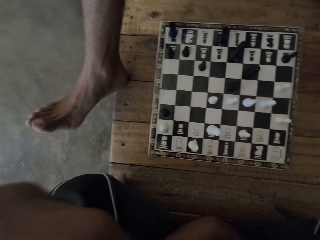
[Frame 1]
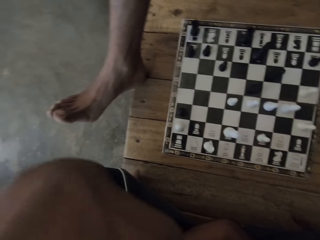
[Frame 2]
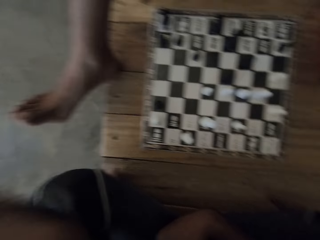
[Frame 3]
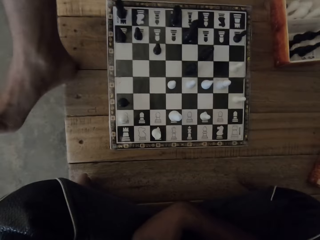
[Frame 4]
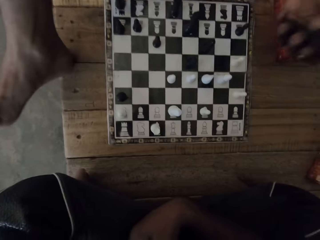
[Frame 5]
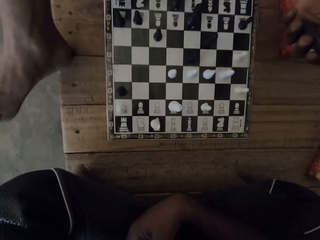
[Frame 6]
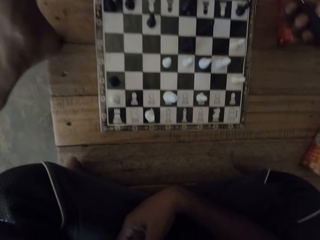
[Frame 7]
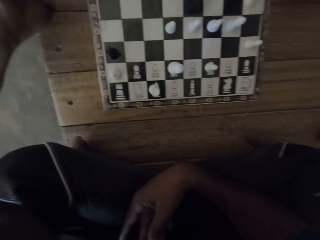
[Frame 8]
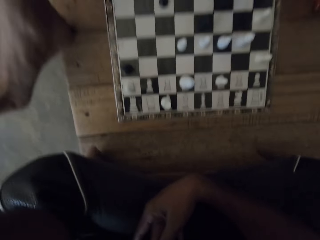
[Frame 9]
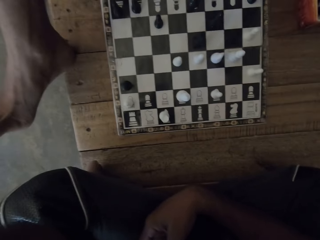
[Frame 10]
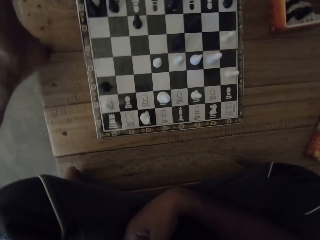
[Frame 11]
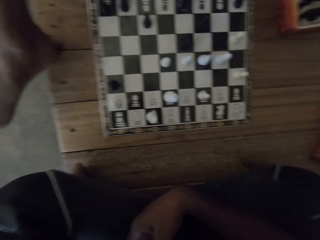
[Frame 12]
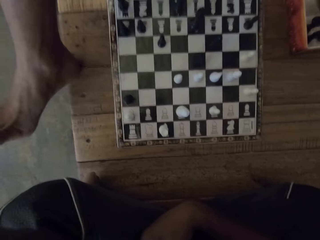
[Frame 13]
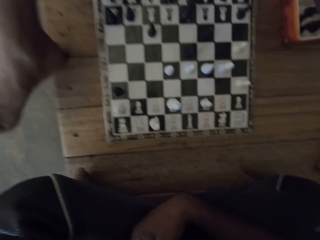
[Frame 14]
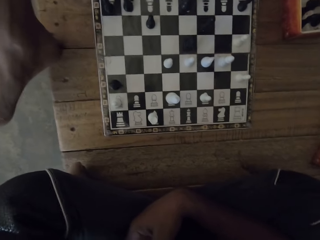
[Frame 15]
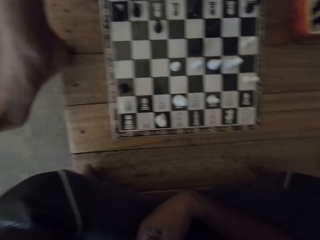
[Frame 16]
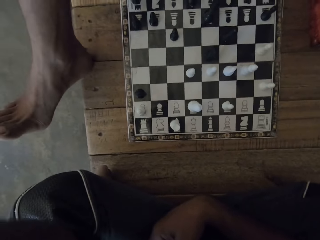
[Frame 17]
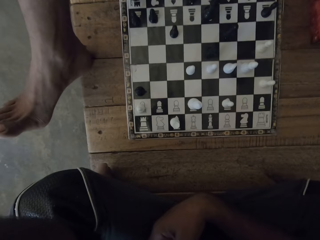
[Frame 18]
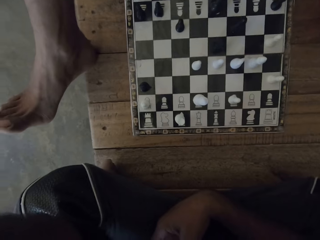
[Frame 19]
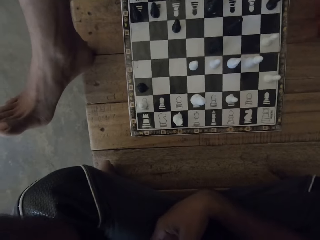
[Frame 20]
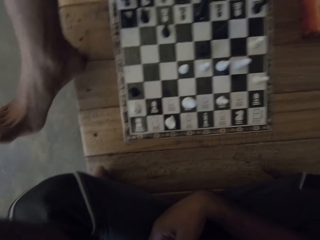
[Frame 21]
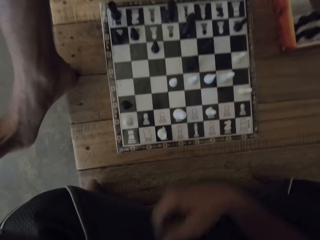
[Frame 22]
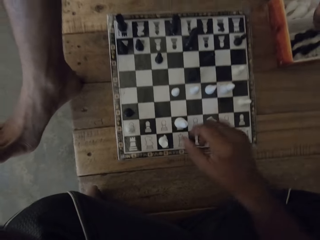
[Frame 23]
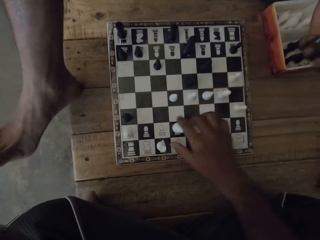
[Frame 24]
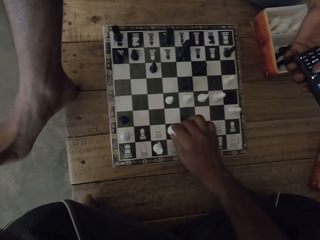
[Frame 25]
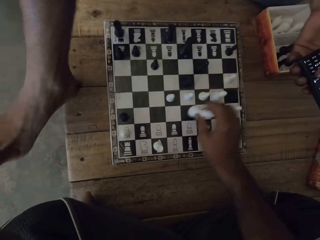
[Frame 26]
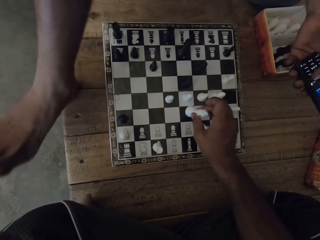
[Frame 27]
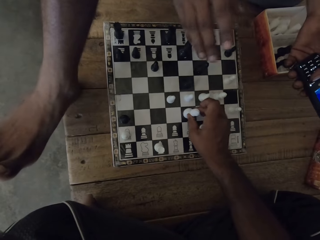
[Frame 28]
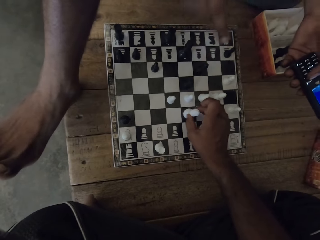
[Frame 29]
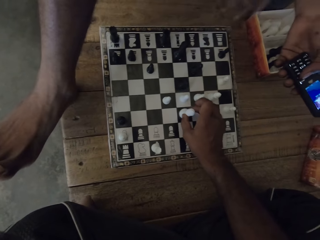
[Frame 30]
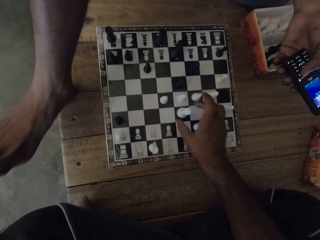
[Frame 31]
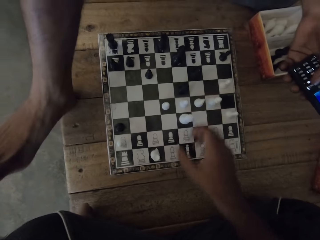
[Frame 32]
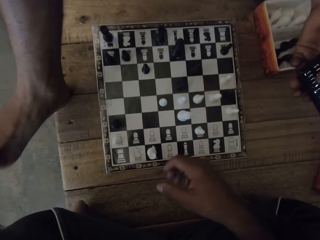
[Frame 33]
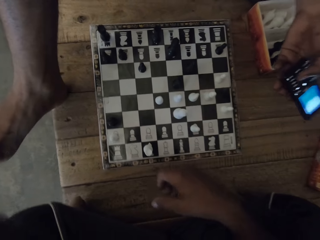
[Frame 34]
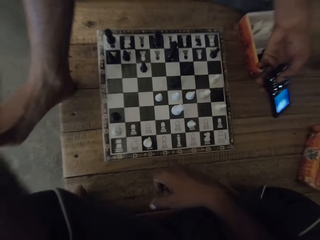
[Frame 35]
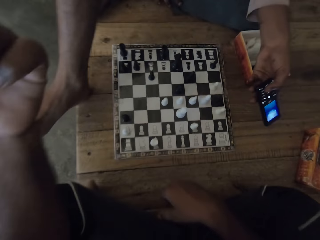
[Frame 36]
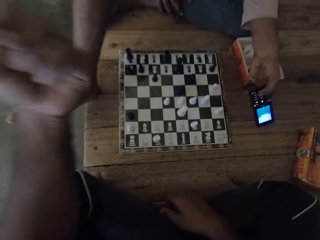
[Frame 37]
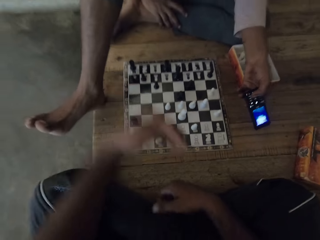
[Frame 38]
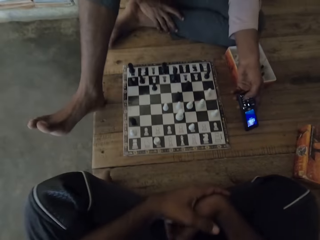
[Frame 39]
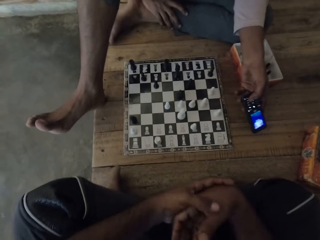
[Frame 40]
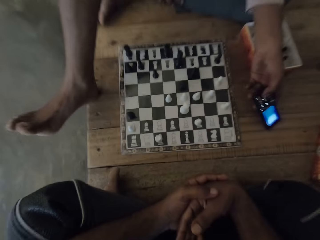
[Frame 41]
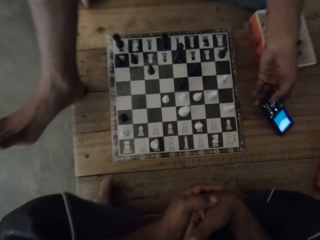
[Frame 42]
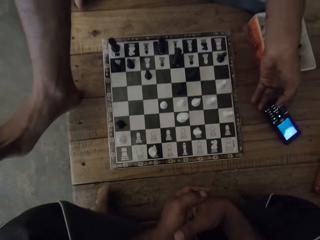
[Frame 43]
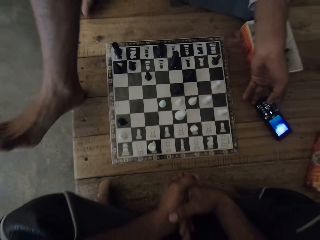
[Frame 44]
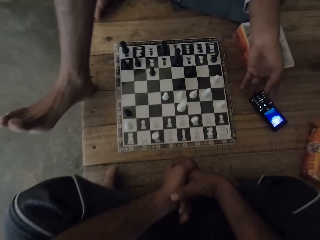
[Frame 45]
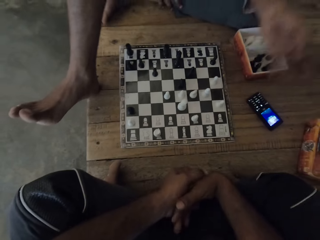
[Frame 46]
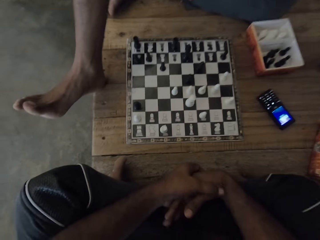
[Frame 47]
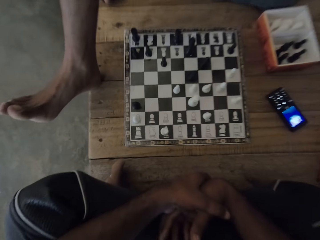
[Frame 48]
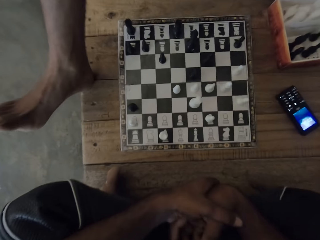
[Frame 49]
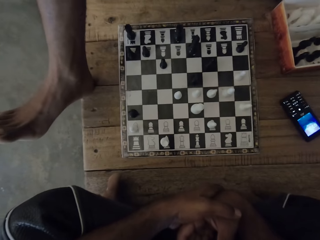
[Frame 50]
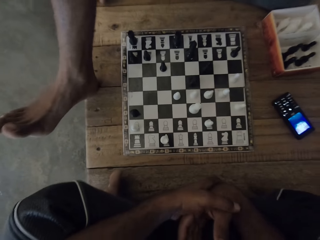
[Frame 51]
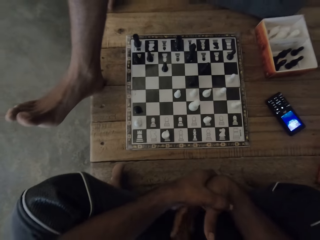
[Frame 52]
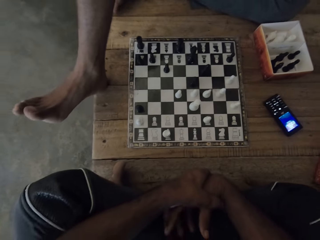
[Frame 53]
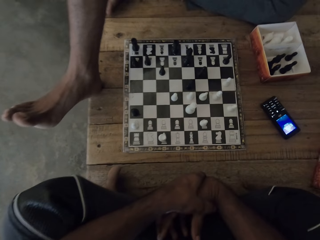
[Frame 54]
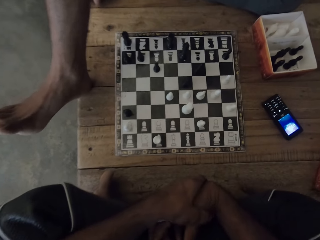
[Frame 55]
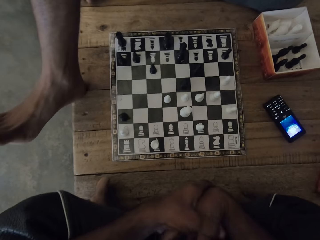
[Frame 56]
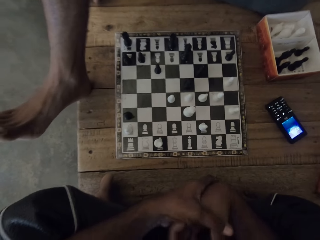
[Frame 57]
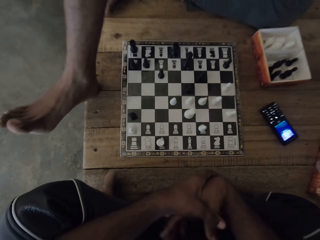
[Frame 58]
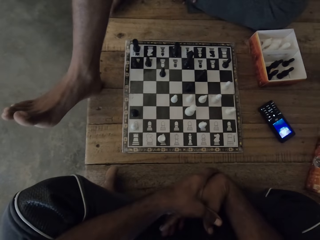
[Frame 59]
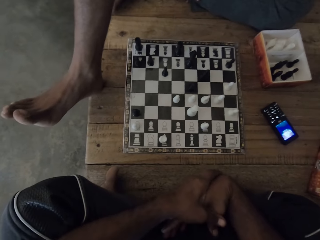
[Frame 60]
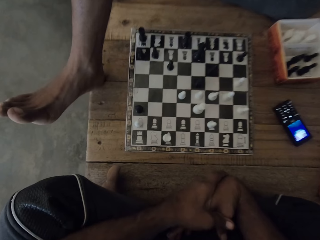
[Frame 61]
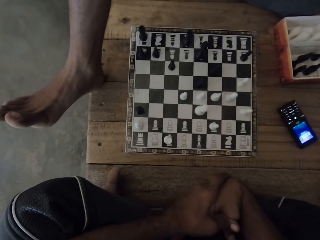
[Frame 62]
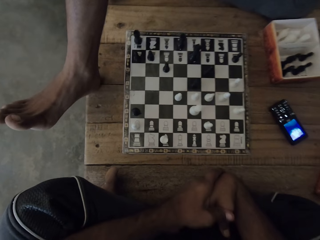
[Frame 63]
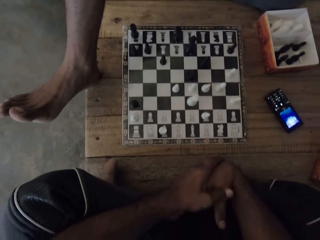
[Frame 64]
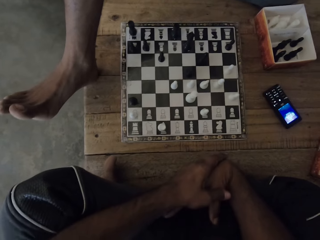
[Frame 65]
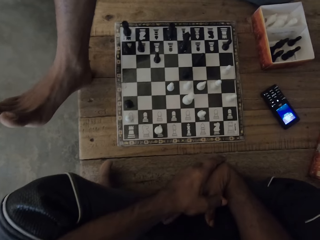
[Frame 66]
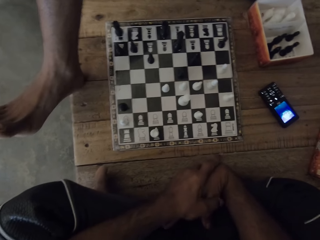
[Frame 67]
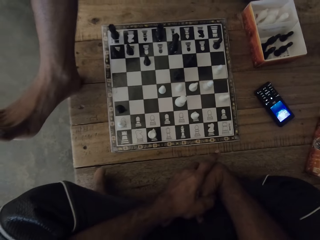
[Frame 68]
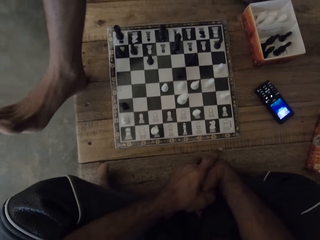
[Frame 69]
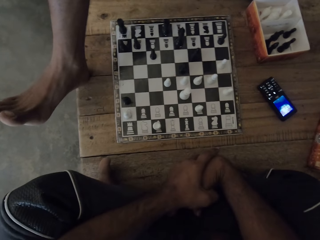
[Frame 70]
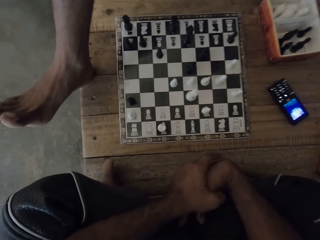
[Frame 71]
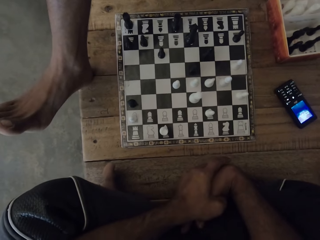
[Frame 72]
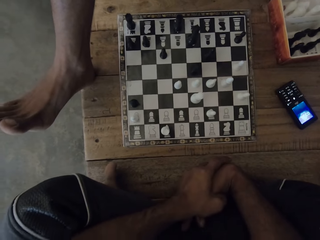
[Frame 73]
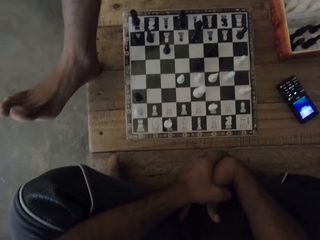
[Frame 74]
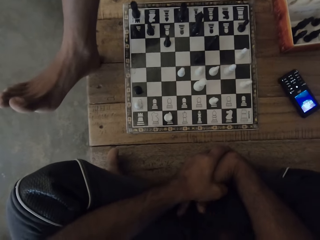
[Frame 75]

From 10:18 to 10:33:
The camera wearer plays chess. A man picks up a phone. The camera wearer holds the hands together. The man puts down the phone. The camera wearer looks around.

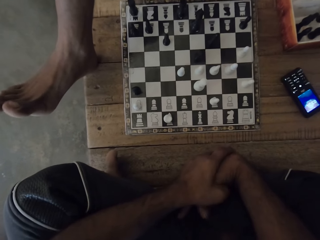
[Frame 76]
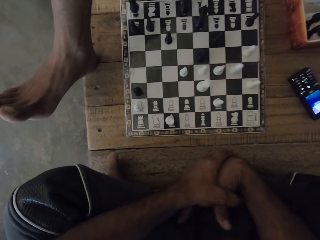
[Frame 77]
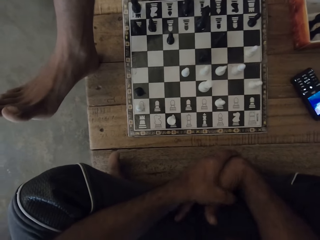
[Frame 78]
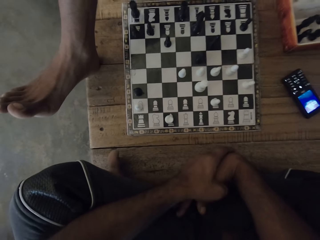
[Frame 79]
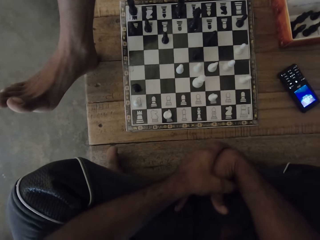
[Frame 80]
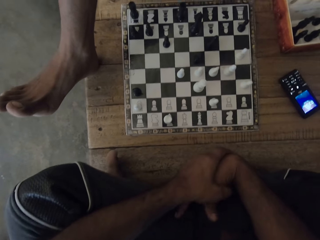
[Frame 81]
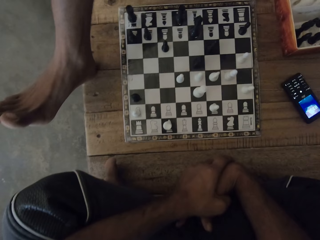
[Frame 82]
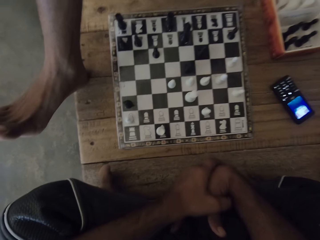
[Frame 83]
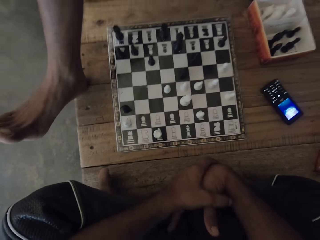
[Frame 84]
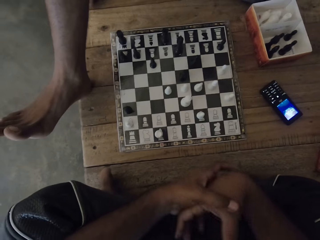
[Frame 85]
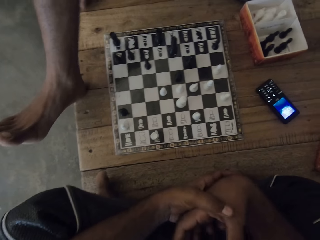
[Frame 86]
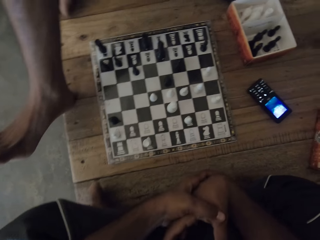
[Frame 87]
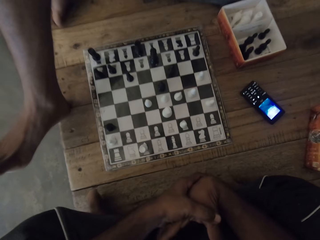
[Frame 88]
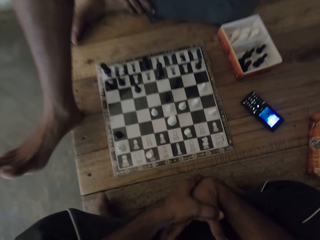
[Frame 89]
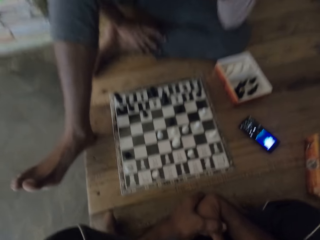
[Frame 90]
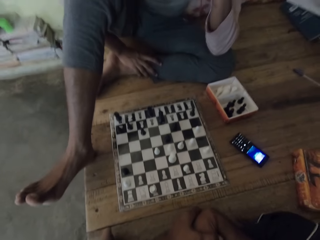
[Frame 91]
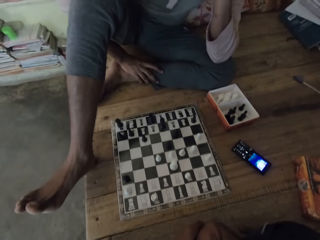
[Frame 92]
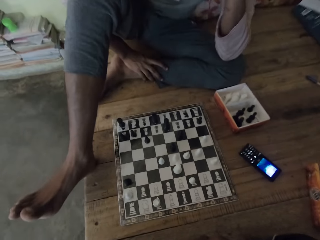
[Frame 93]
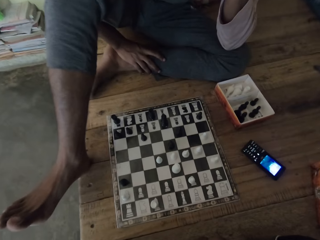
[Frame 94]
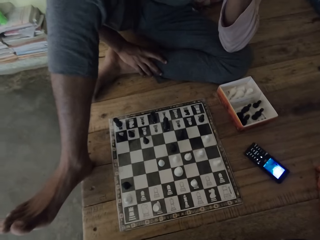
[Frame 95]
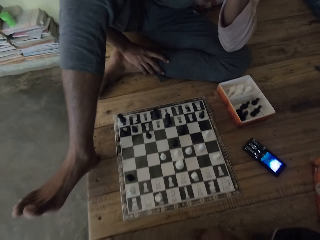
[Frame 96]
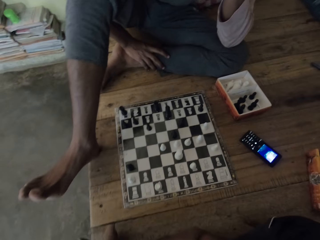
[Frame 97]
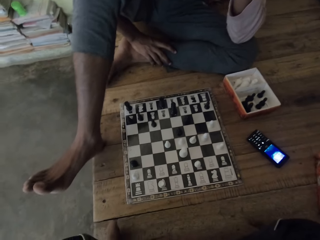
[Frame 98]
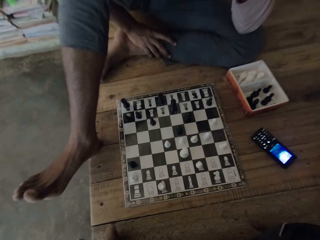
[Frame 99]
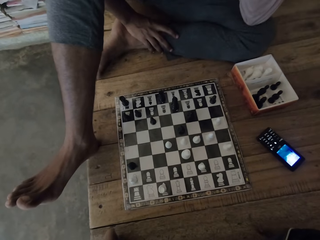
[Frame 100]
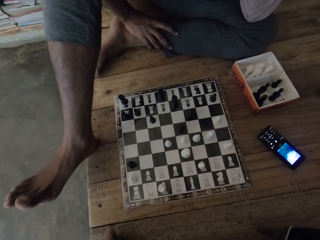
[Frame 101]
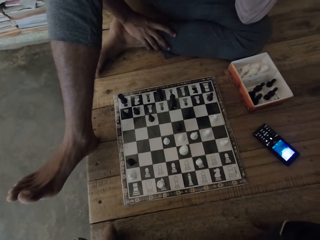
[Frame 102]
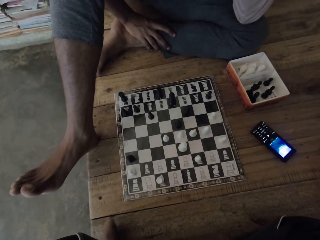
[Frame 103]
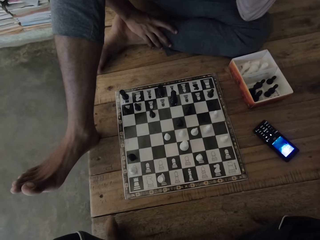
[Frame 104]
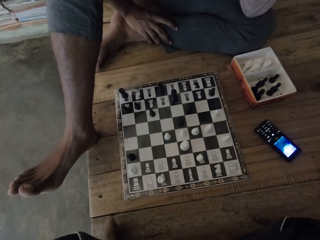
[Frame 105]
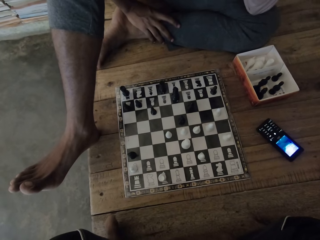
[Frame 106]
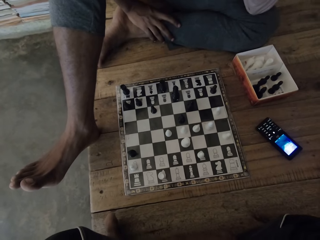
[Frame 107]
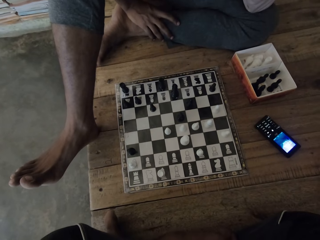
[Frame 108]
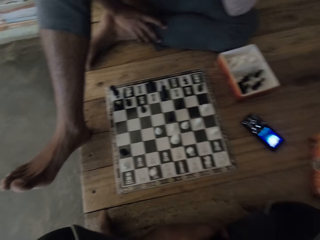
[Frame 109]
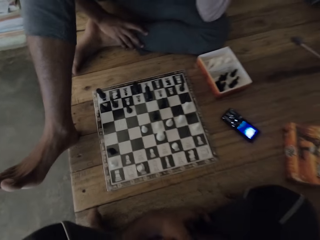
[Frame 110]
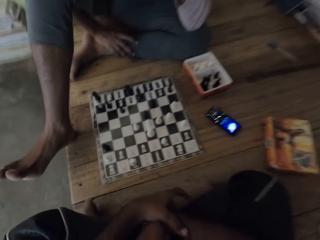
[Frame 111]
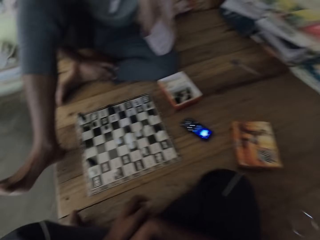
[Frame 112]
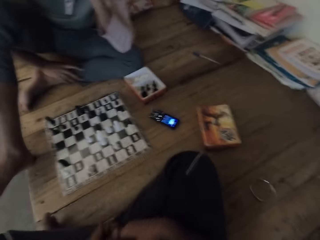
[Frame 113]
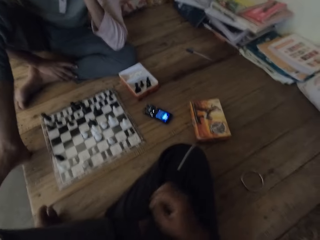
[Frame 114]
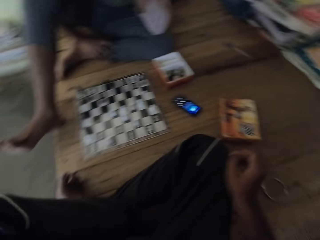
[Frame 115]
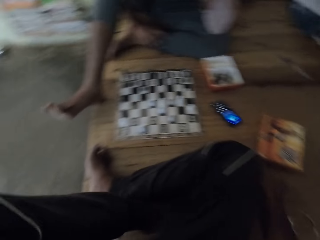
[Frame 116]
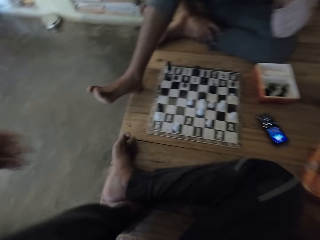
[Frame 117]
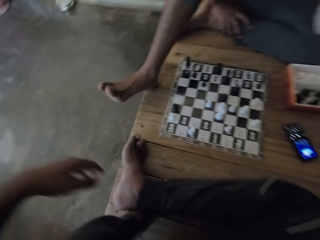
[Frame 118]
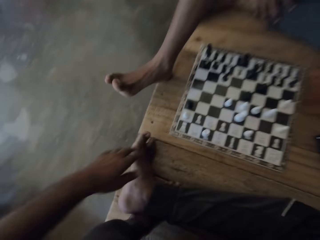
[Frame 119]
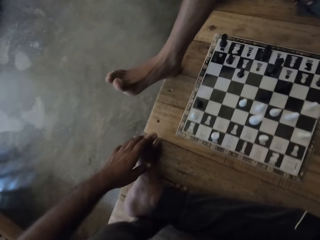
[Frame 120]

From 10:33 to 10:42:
The camera wearer looks around.
